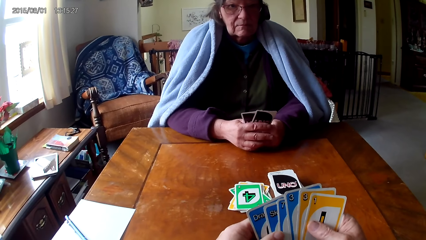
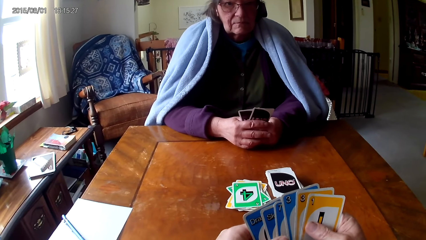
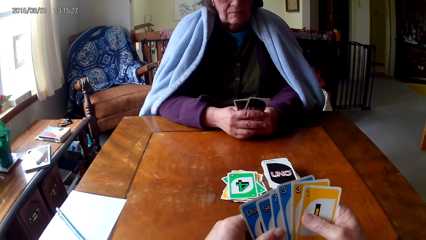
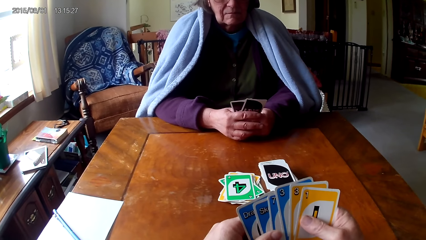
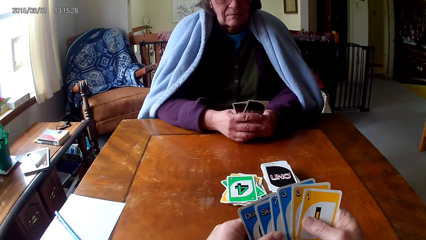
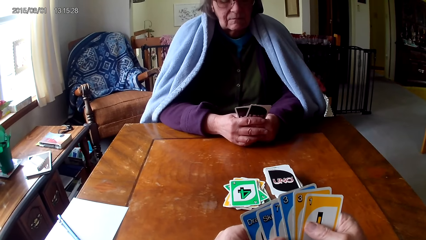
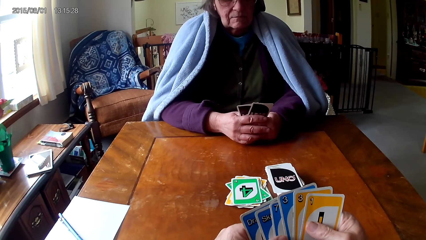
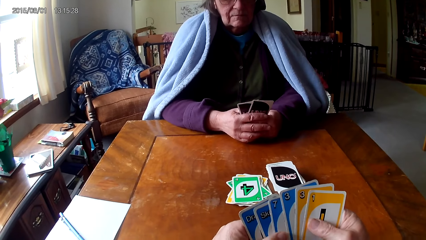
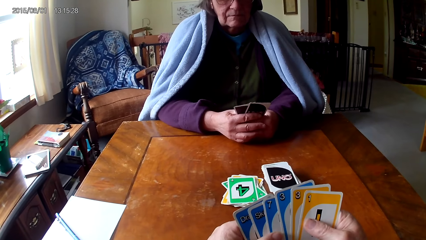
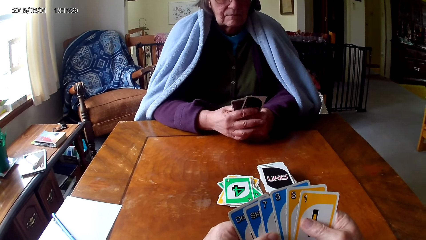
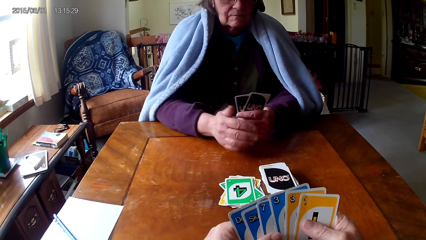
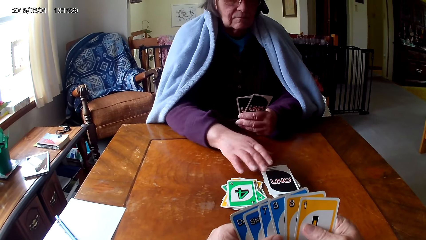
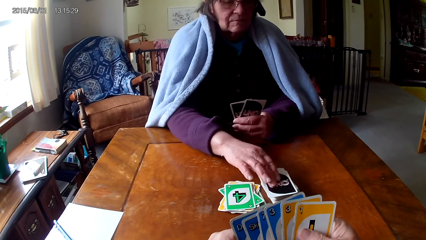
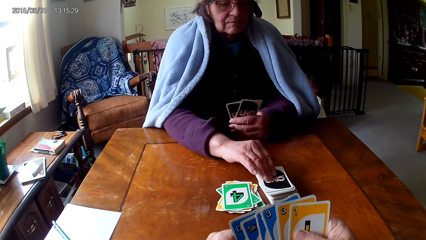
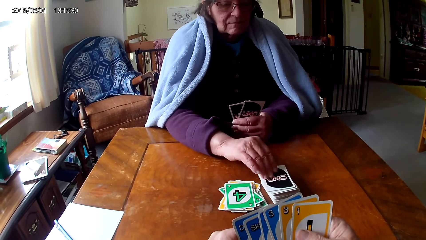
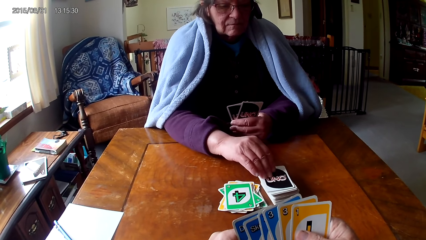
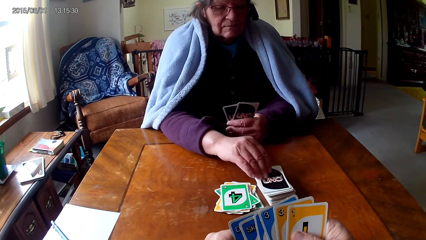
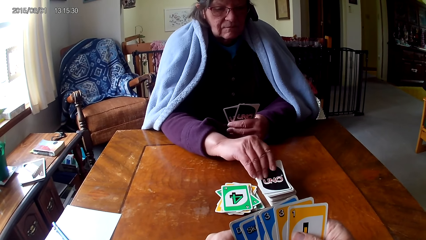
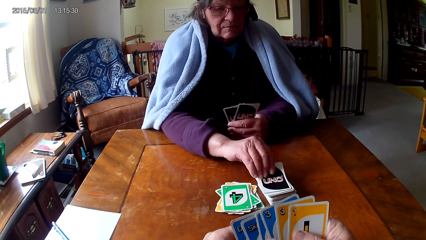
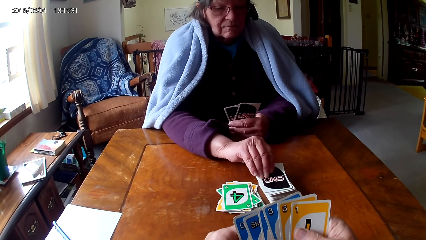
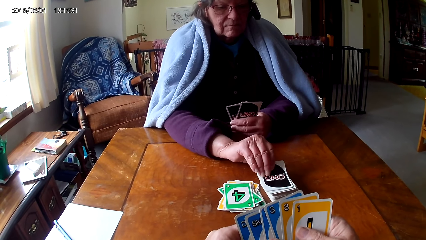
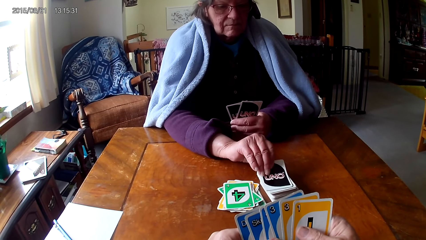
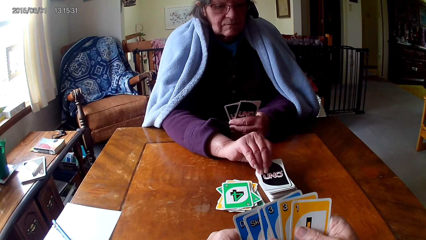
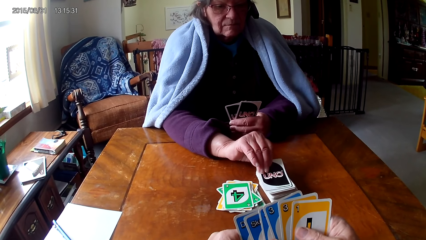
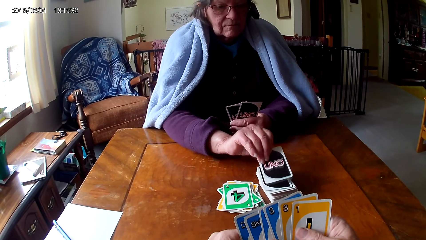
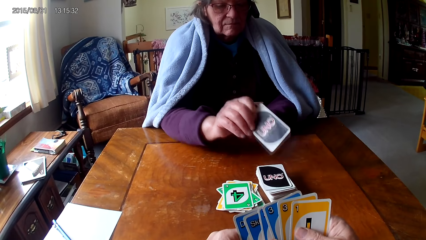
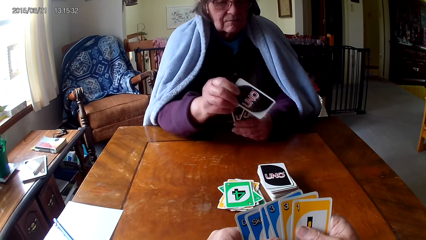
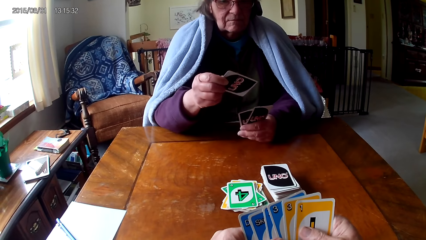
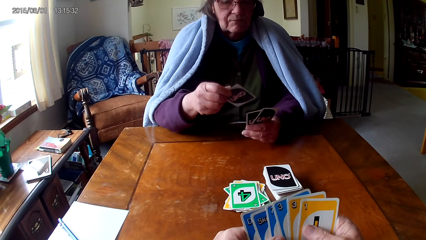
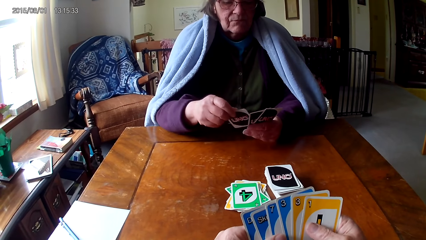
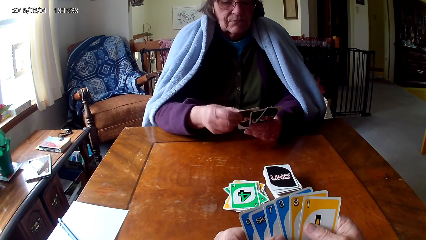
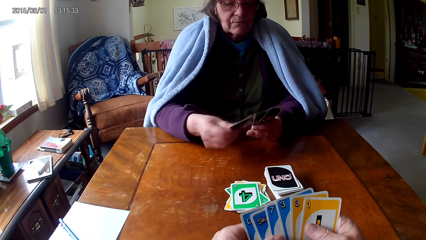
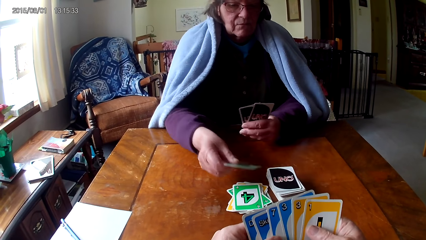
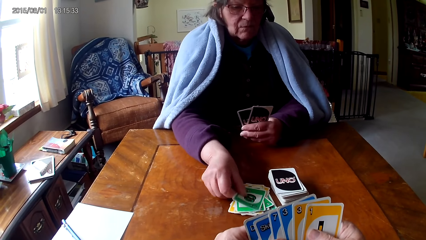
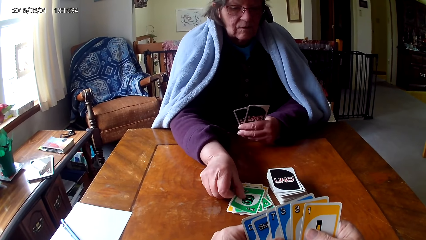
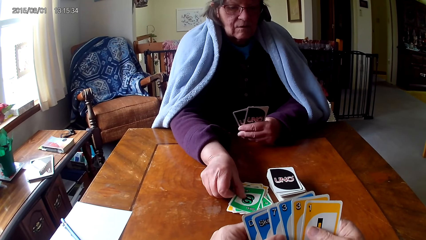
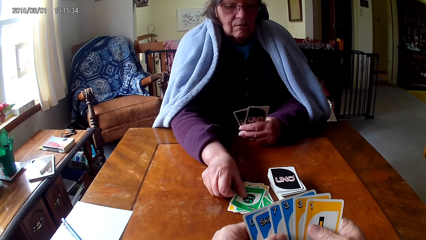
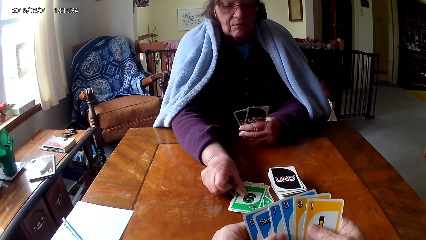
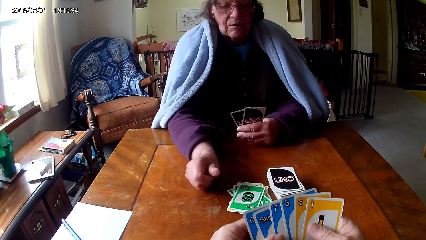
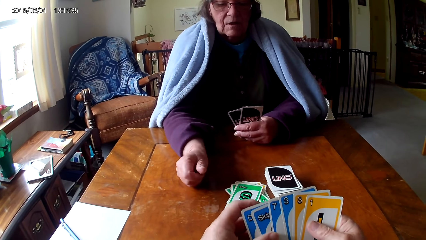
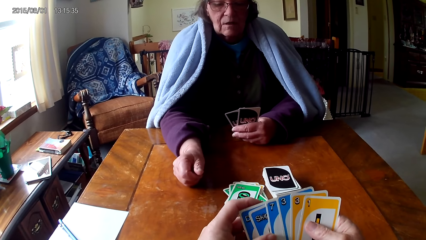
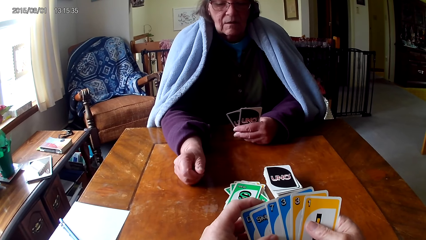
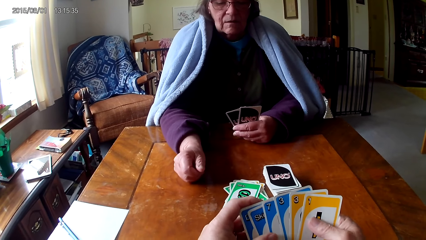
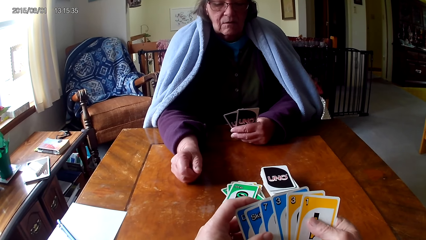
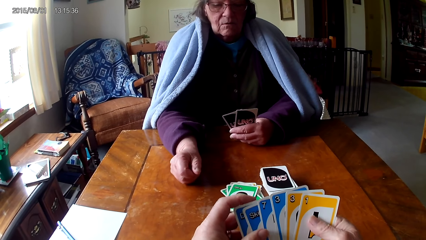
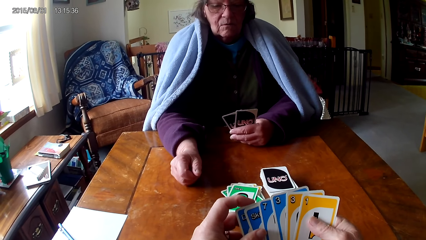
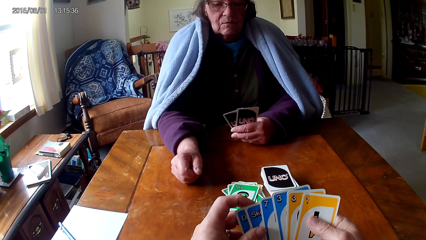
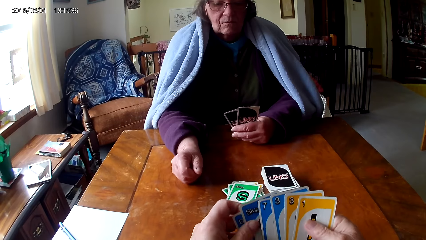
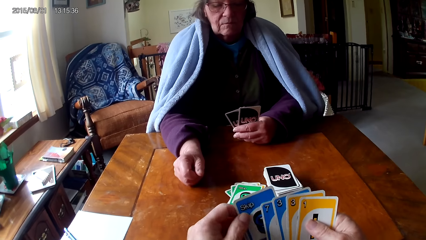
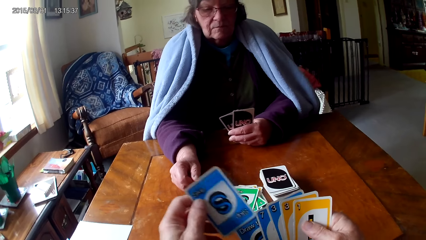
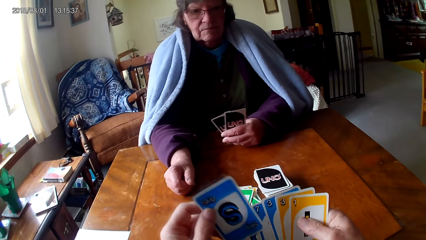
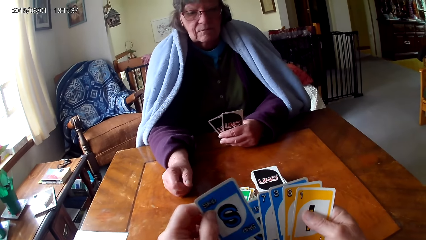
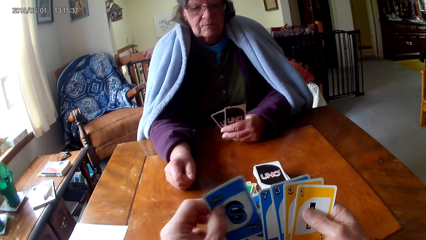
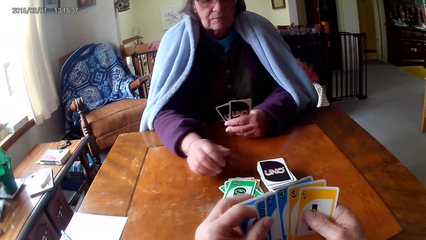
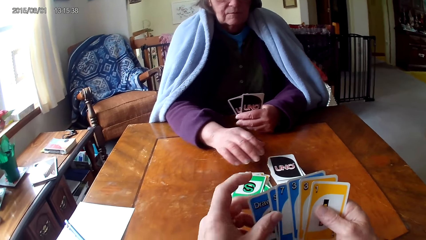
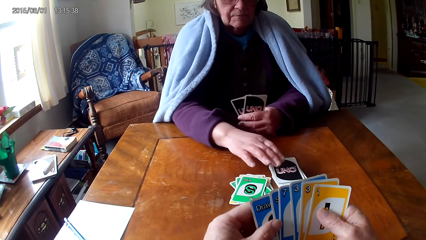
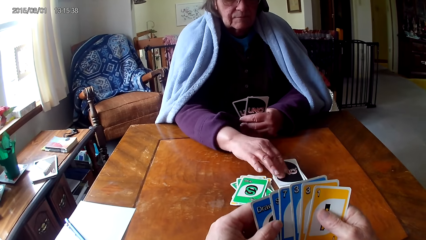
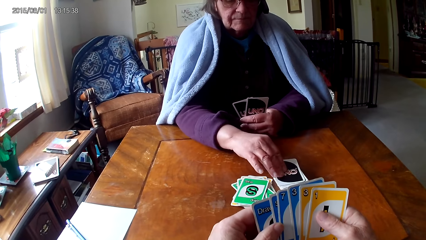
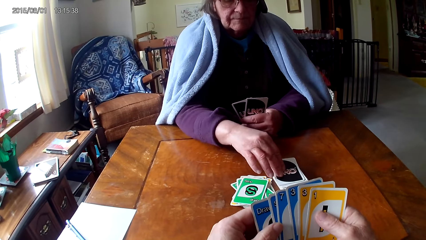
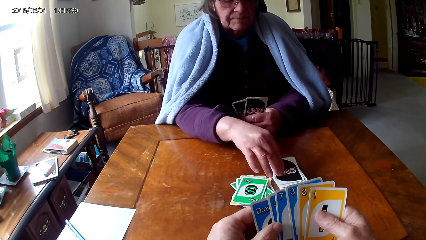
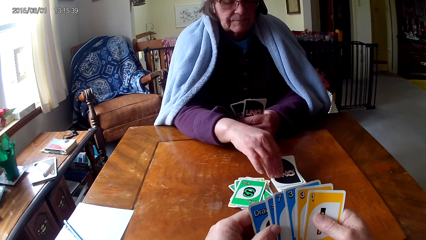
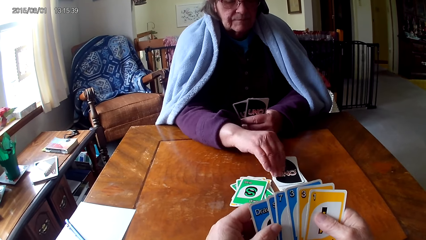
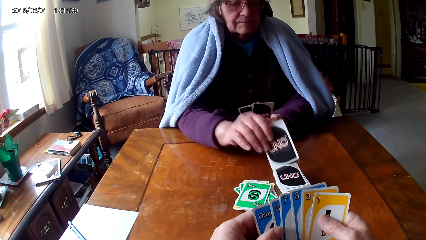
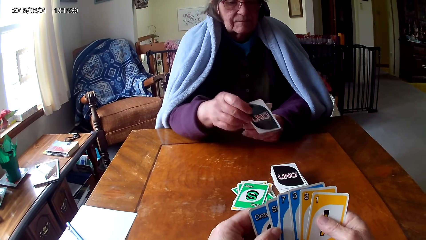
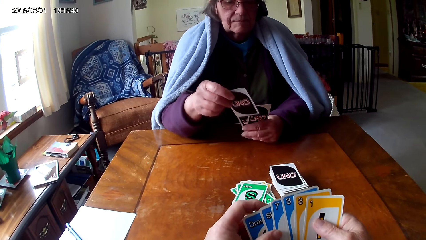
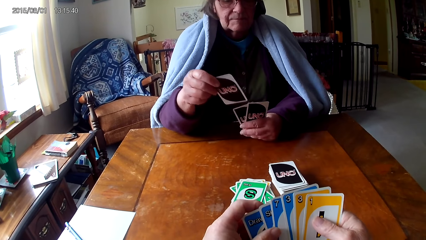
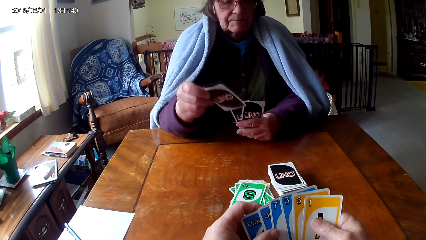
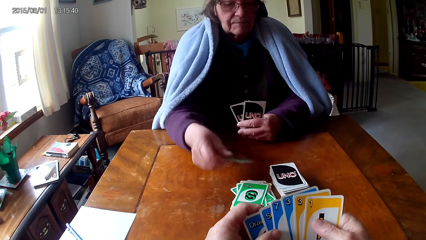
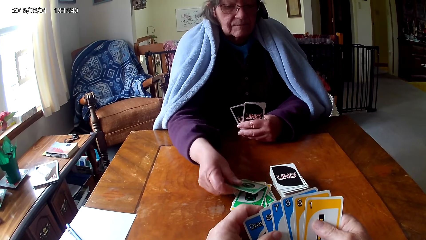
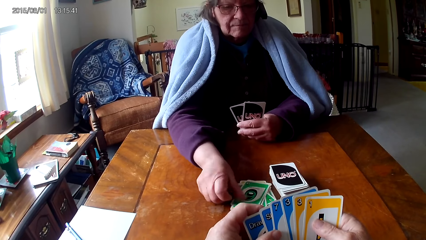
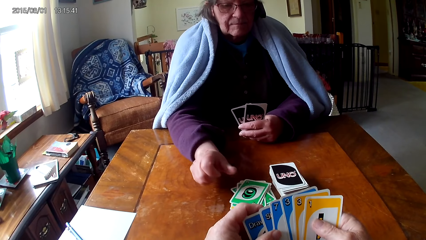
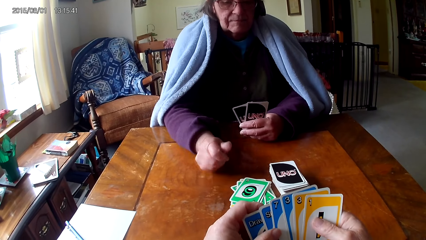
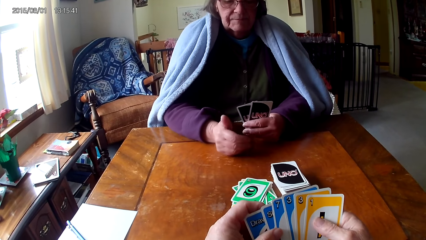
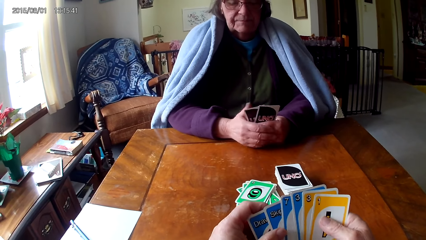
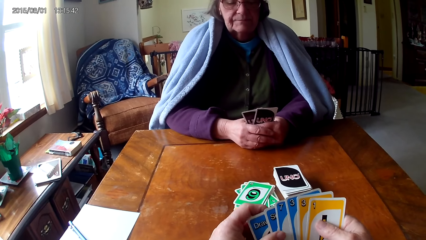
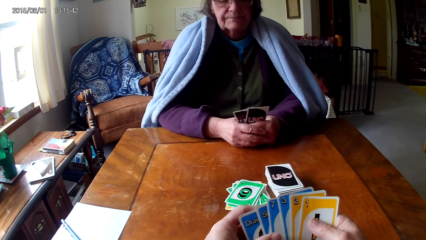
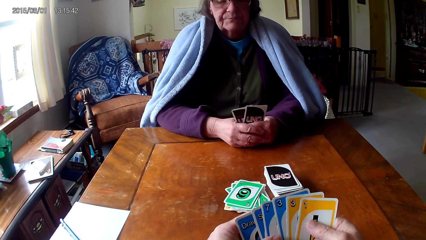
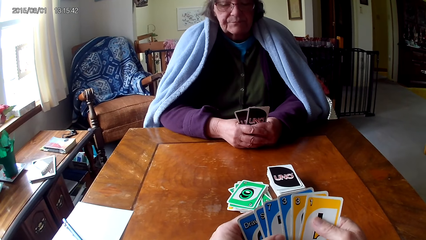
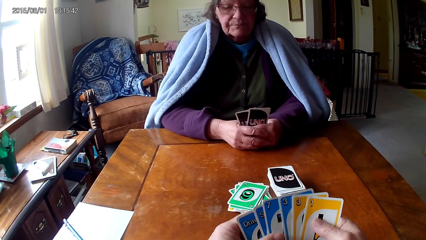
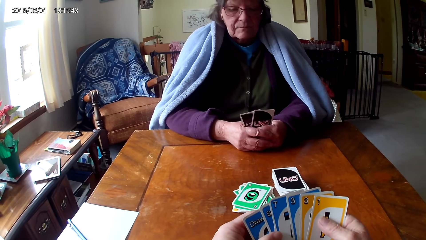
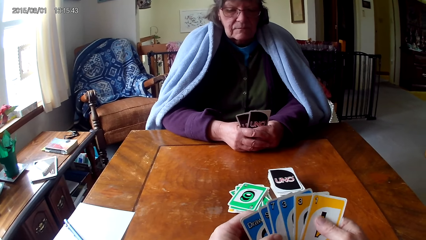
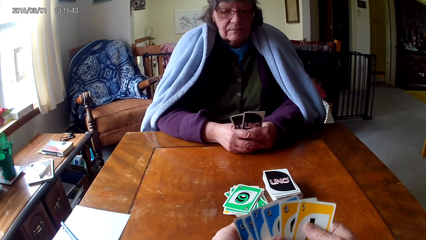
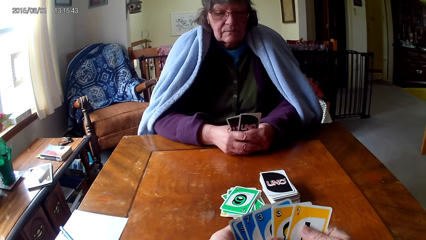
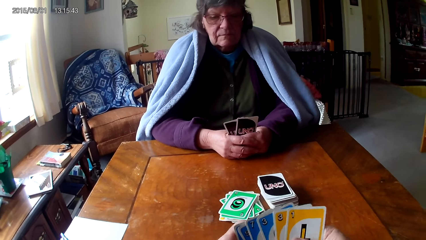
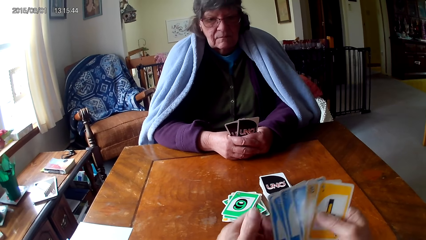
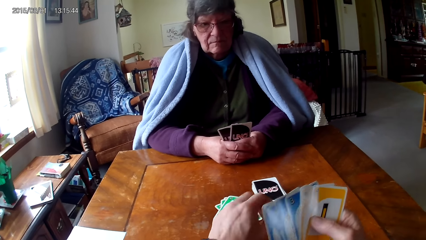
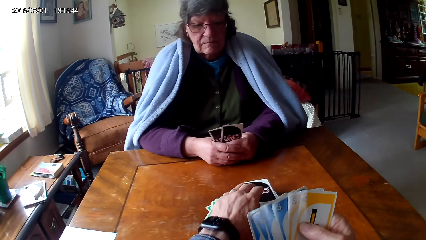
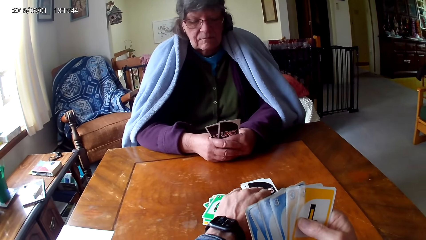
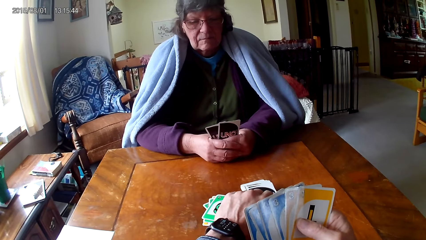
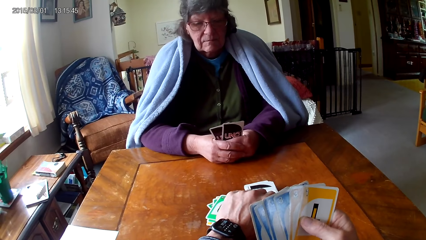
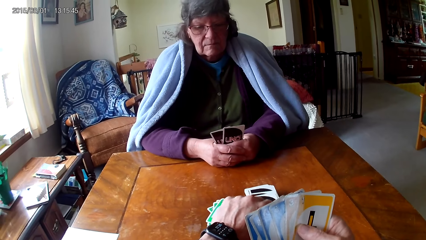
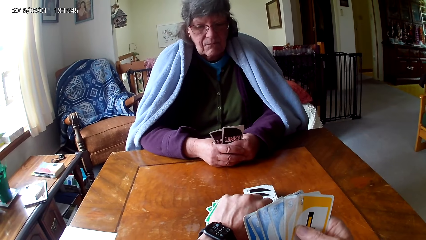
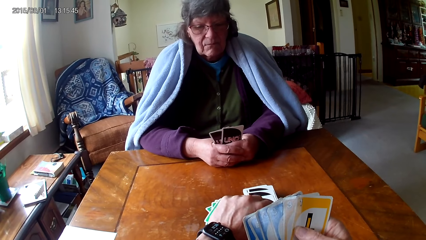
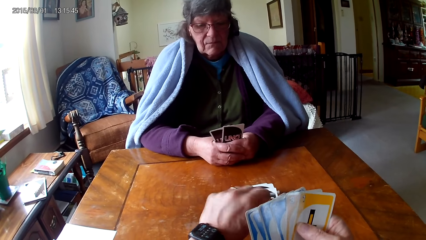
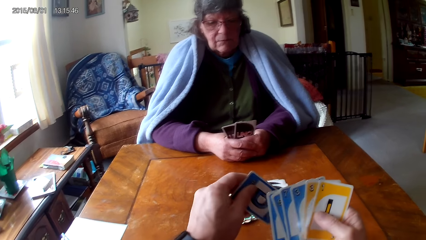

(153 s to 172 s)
A man picks up a card and puts the card on a card. The man picks up a card and puts the card on a card. The camera wearer picks up a card and puts the card between the cards. The man picks up a card, puts the card on a card on the table, and holds the cards with both hands. The camera wearer shuffles the cards. They pick up a card.
